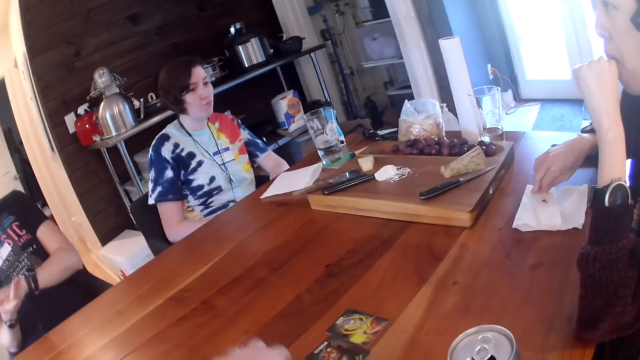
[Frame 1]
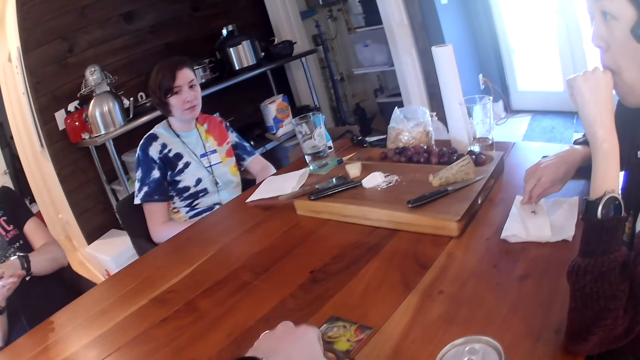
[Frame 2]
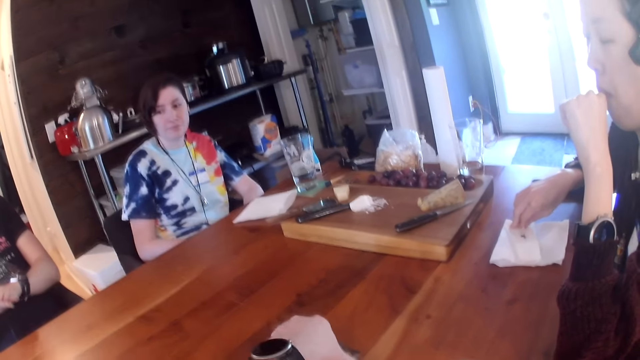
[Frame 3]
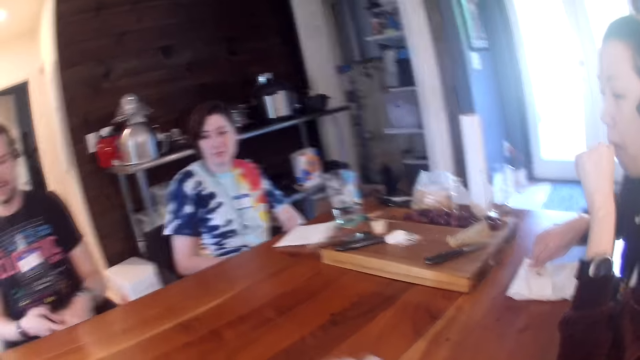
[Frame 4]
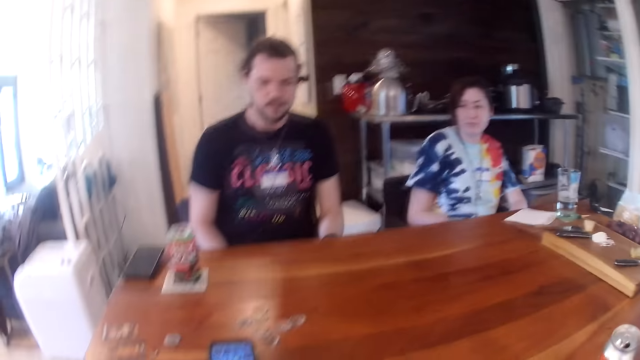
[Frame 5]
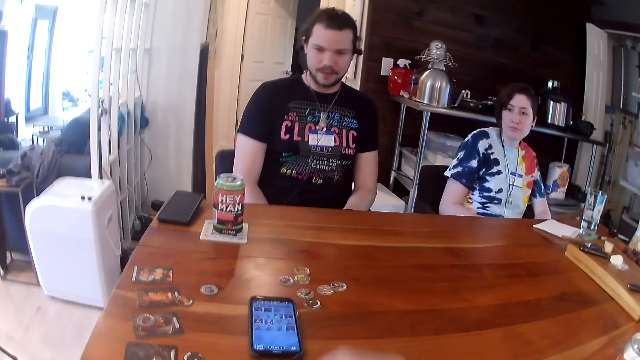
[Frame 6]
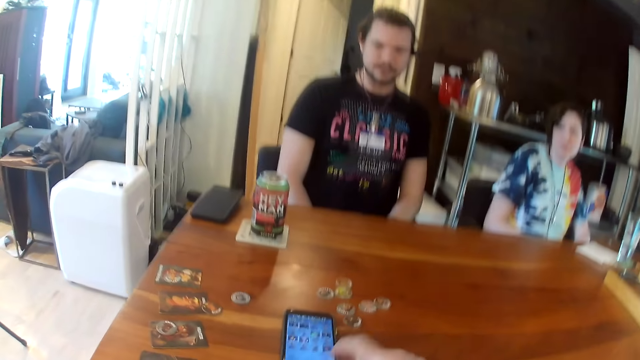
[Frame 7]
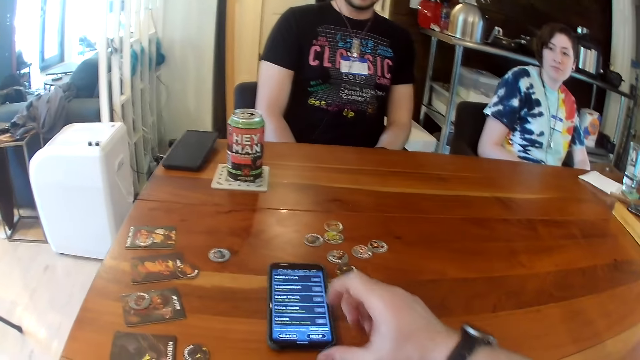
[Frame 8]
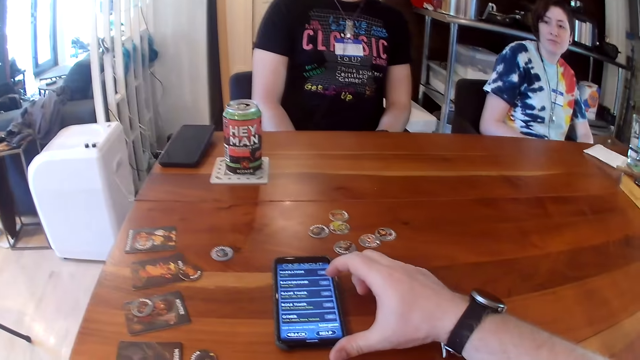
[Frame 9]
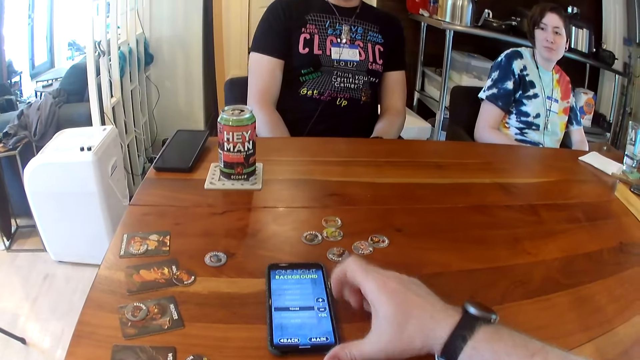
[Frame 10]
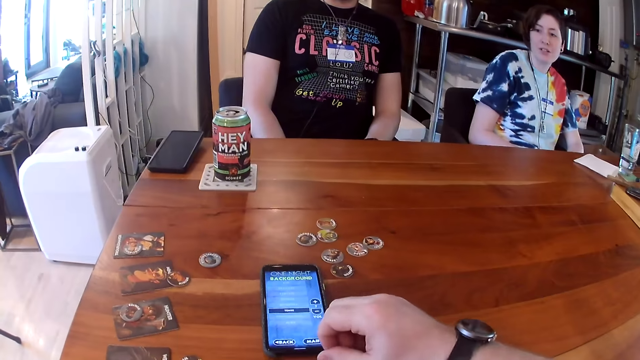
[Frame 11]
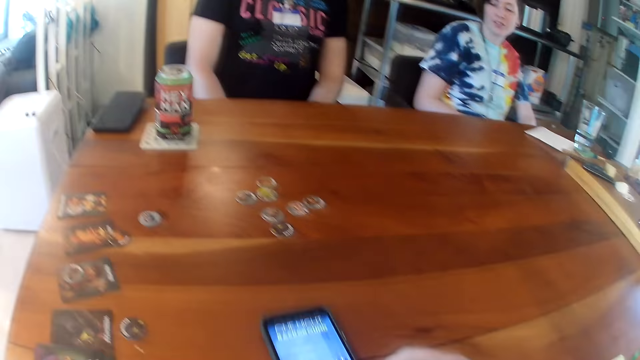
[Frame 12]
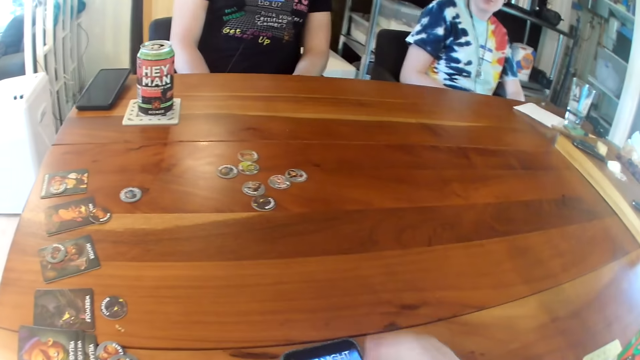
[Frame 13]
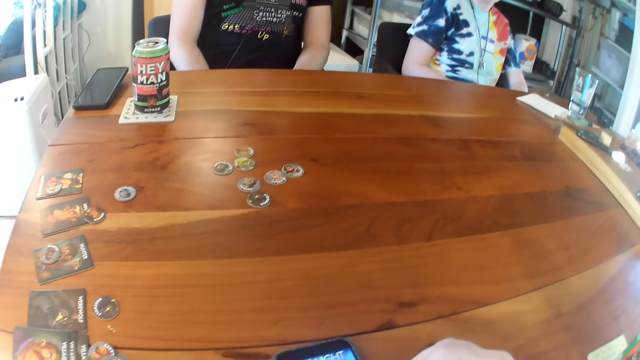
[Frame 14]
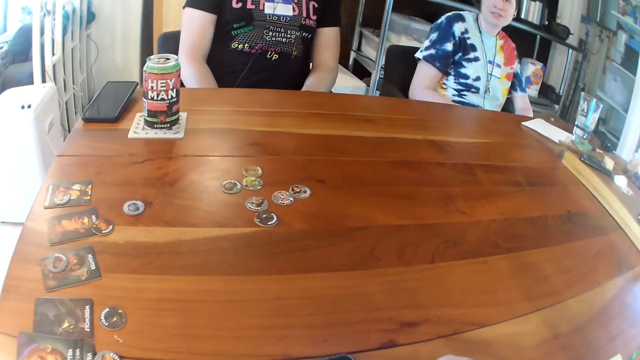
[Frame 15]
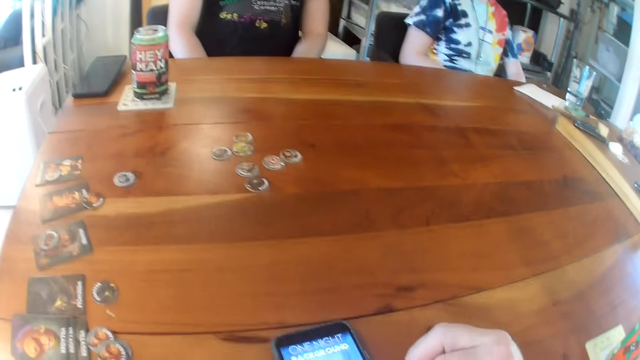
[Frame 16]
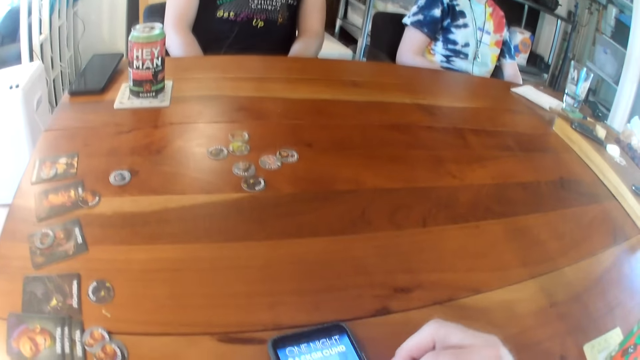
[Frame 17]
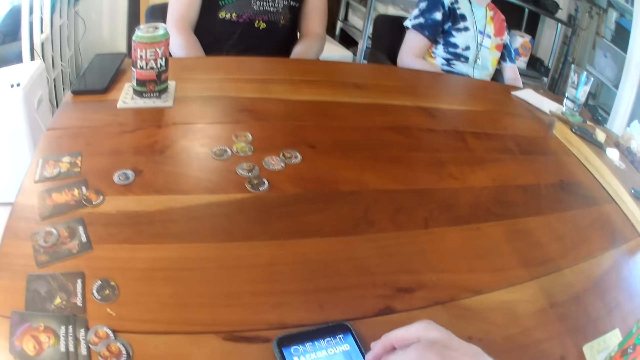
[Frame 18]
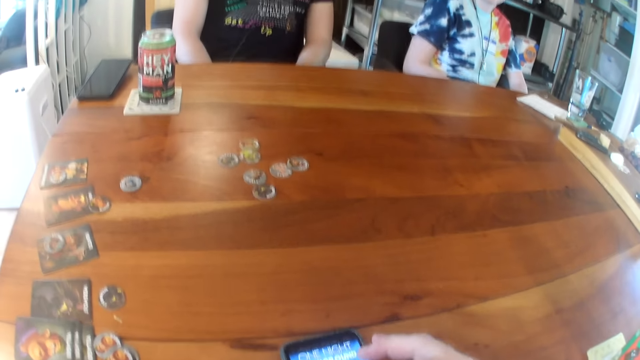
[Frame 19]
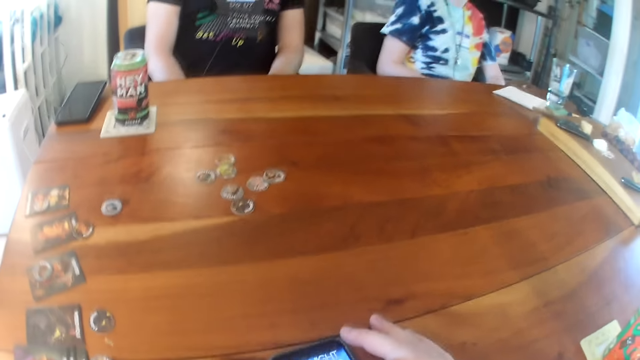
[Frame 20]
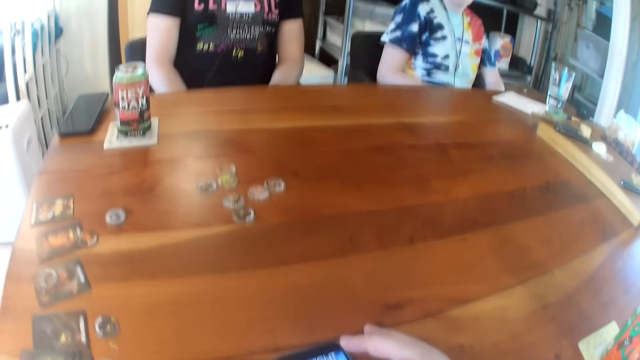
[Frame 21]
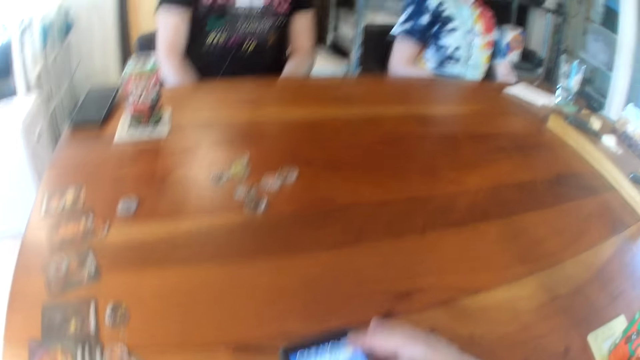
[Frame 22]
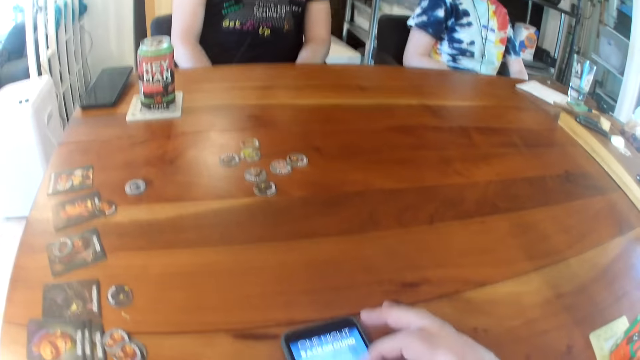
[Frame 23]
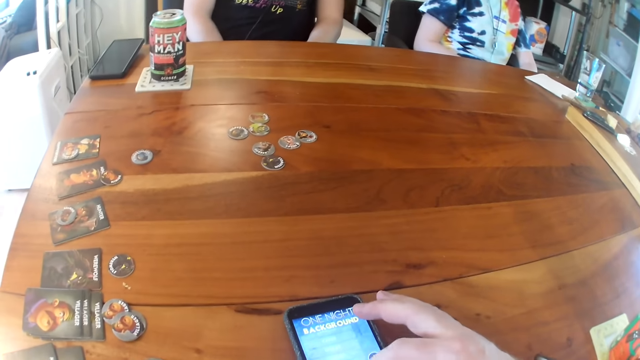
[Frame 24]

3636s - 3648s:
The camera wearer picks up a set of cards on the table with his left hand. He looks at a phone. He operates the blue phone on the table with his right hand. He moves the blue phone on the table with his right hand. He takes the phone. He operates the blue phone on the table with his right hand. He converses to the colleagues.

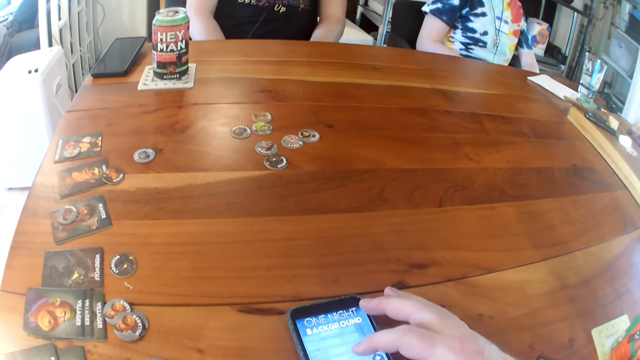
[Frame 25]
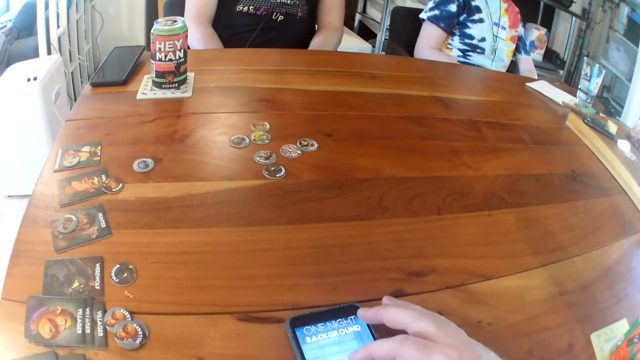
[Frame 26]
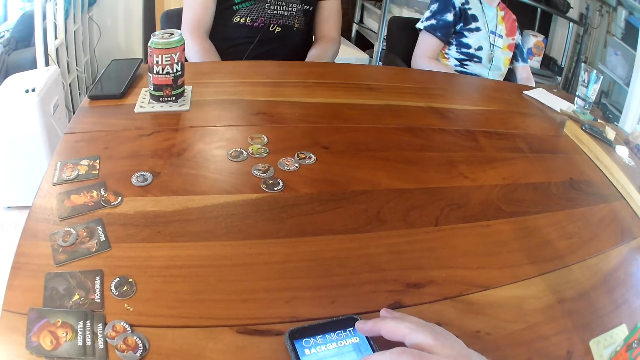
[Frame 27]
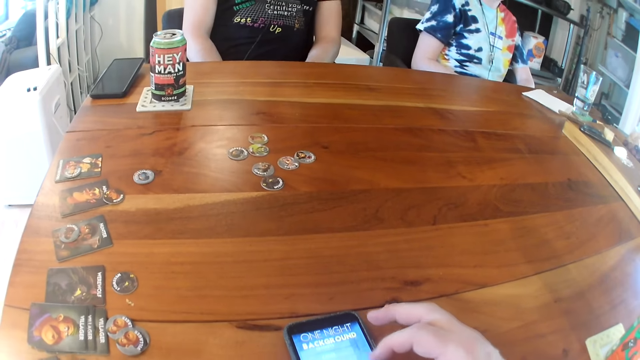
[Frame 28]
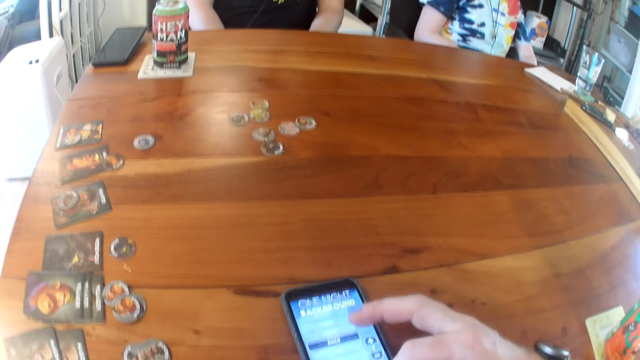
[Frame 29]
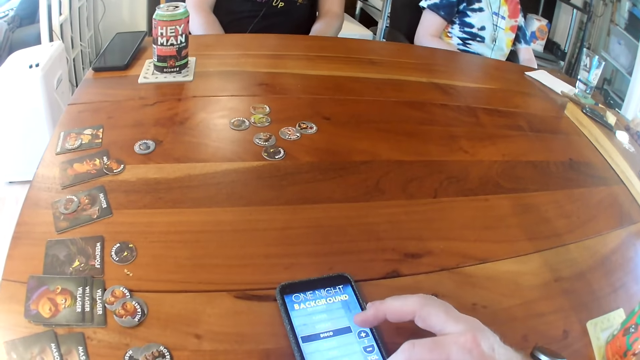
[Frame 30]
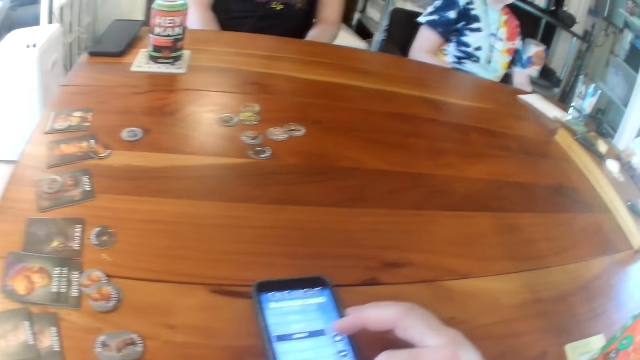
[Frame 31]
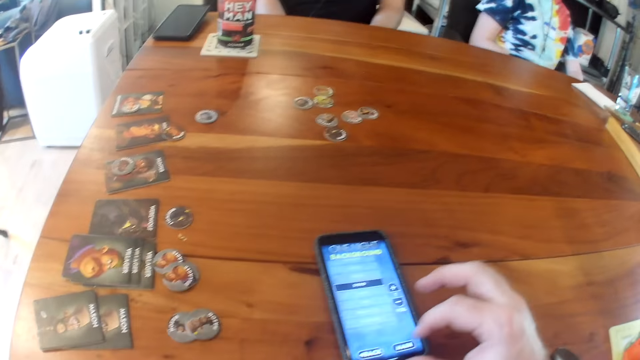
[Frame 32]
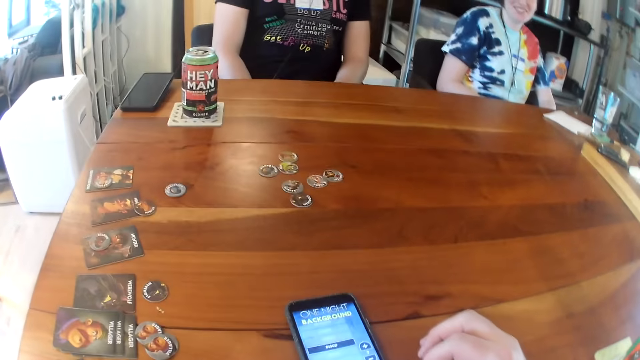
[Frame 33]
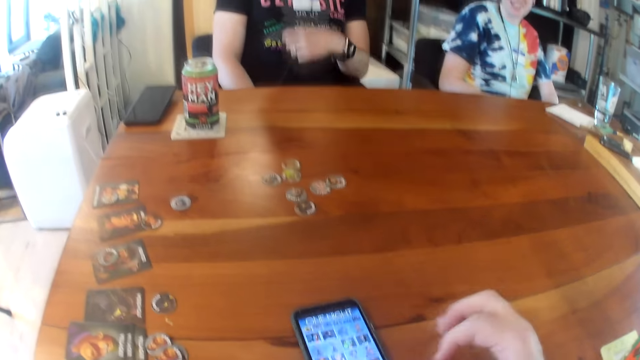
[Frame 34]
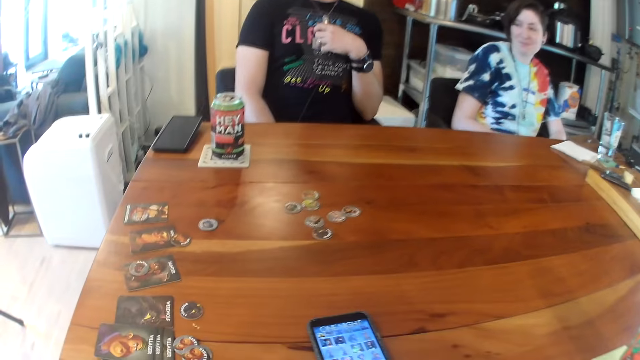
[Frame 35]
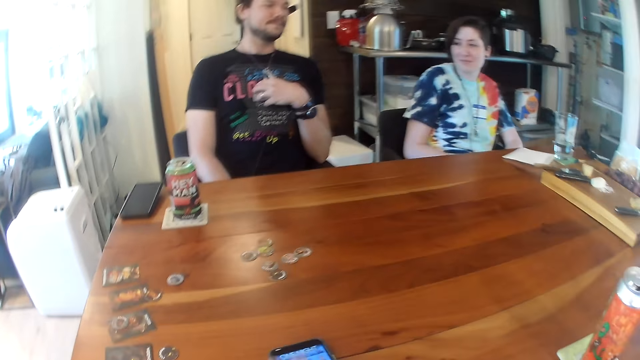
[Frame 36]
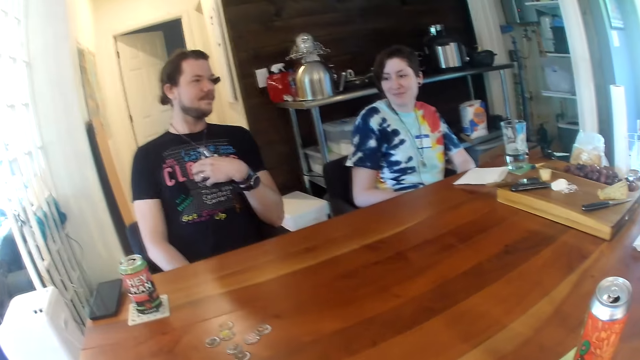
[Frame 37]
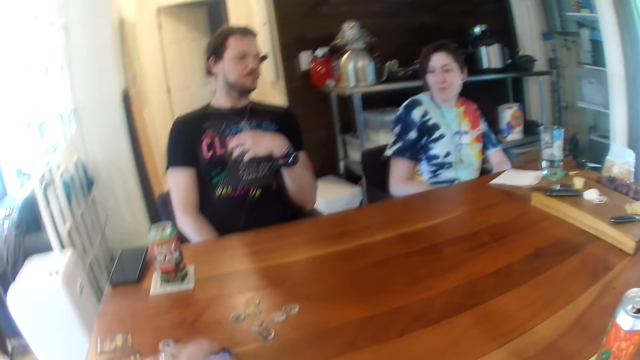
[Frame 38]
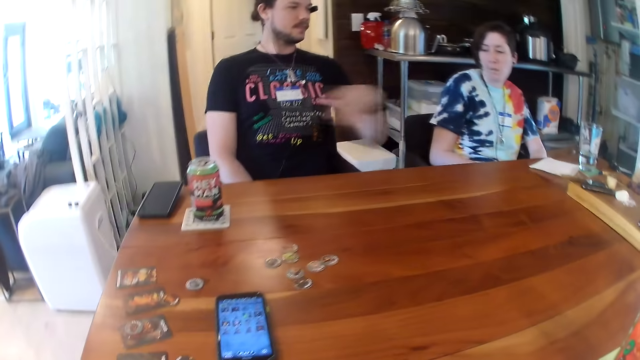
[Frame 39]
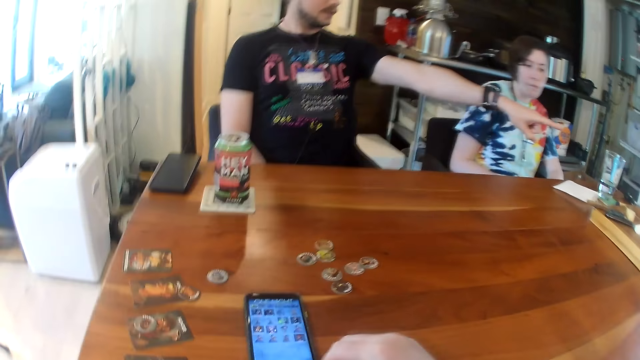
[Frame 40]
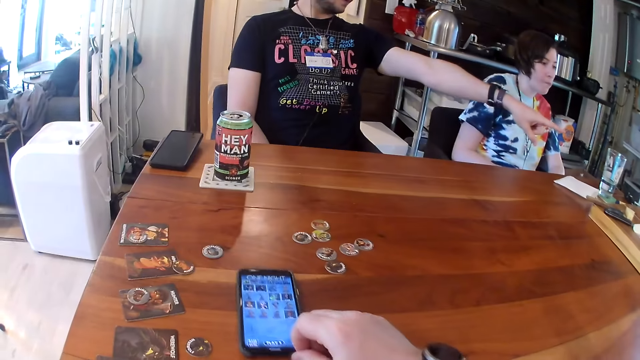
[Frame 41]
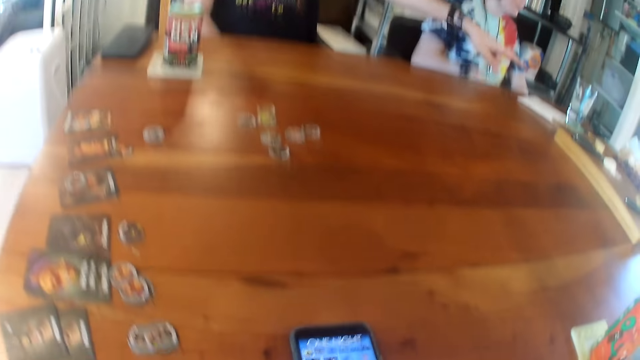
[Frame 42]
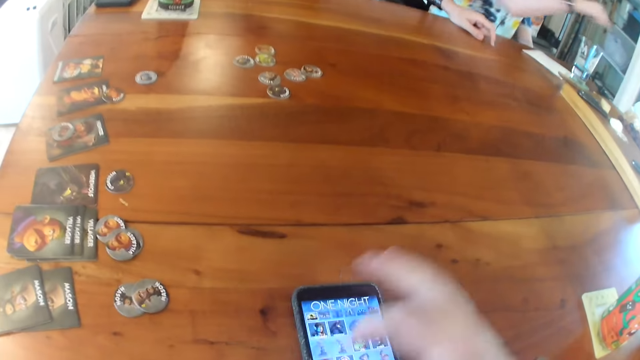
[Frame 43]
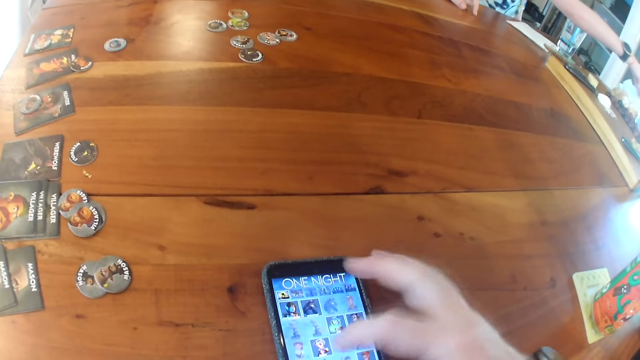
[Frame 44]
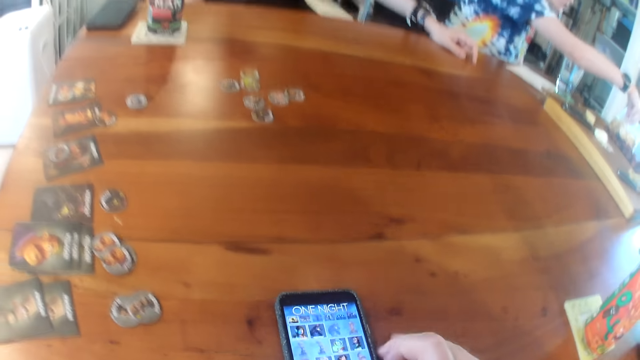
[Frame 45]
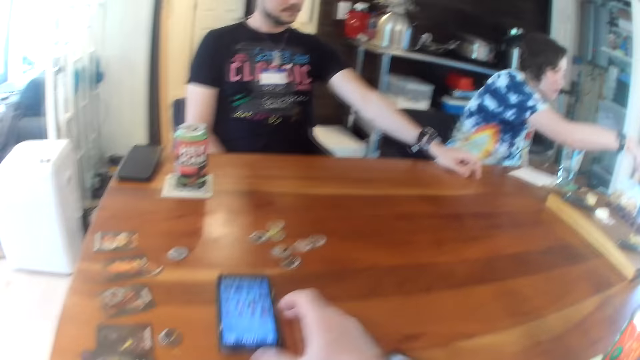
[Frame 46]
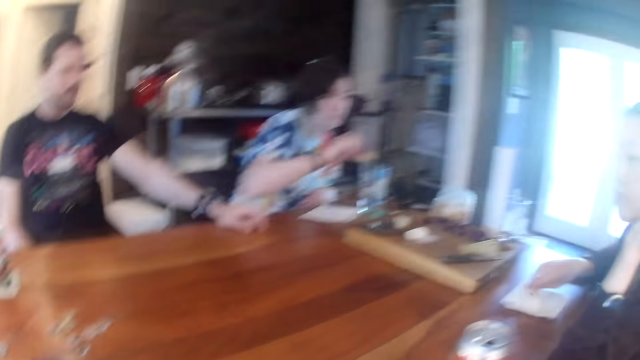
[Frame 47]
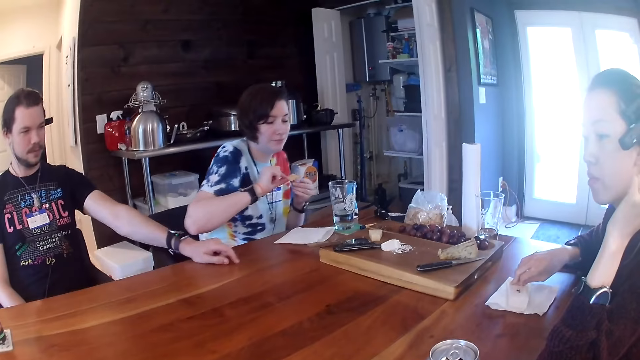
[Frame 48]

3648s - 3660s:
The camera wearer moves a phone on the table. A man moves a hand. The man points at a woman. The camera wearer moves the blue phone on the table with his right hand. He takes the phone. He operates the blue phone on the table with his right hand. Another woman picks up a biscuit with her right hand from the bag of biscuits on the table. The camera wearer moves the phone on the table. He looks at the other woman.
